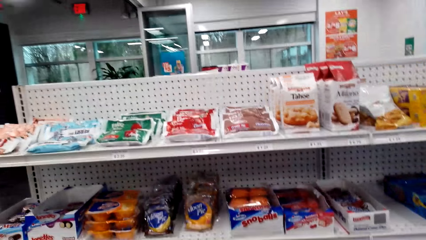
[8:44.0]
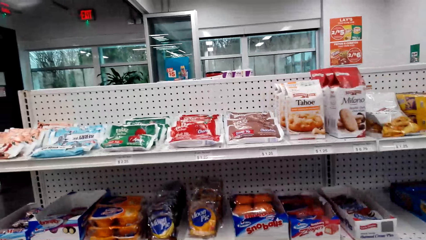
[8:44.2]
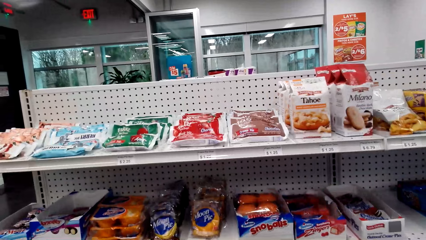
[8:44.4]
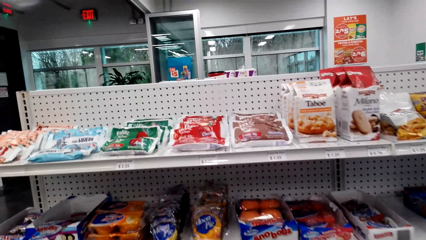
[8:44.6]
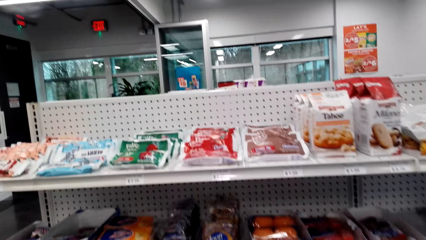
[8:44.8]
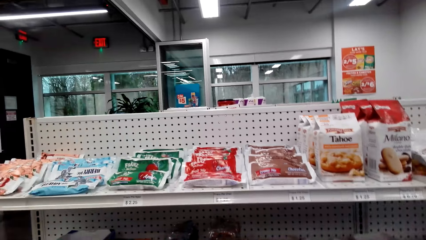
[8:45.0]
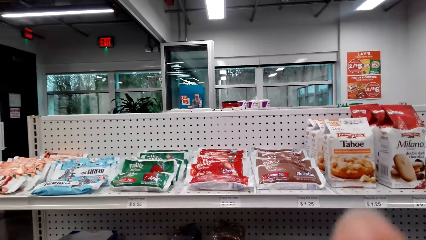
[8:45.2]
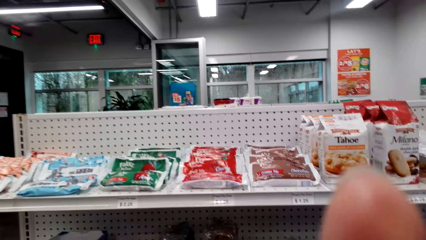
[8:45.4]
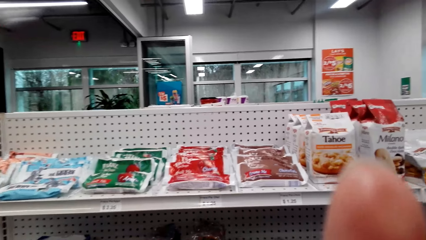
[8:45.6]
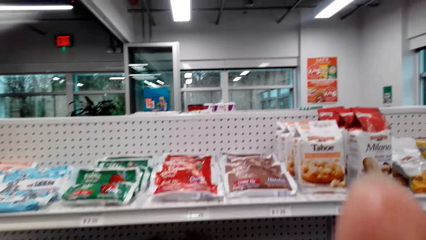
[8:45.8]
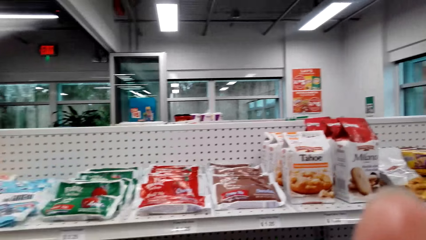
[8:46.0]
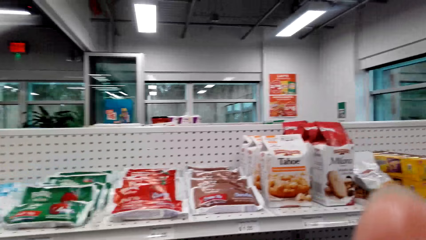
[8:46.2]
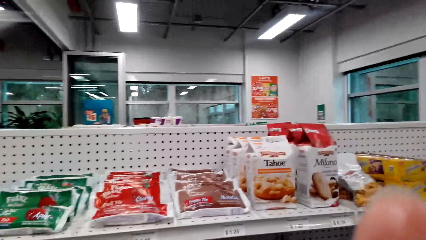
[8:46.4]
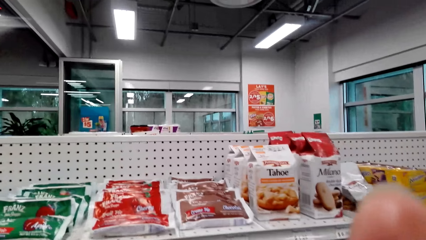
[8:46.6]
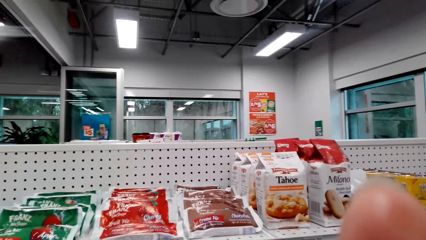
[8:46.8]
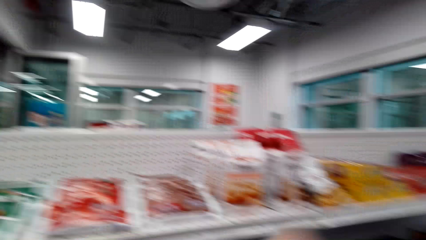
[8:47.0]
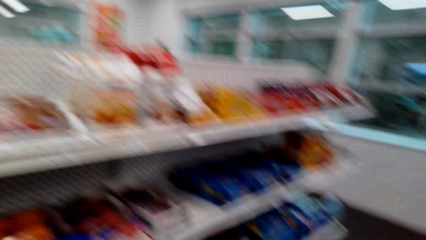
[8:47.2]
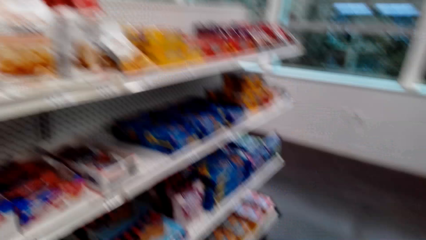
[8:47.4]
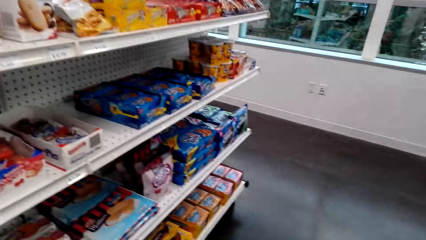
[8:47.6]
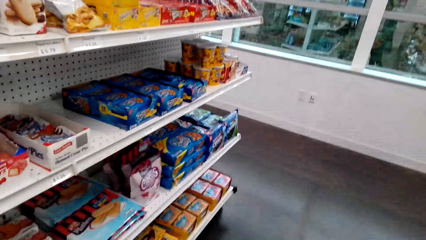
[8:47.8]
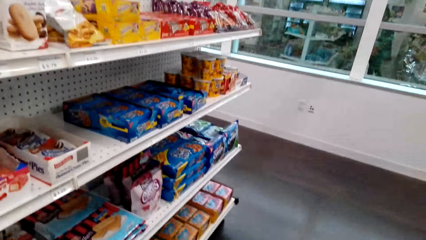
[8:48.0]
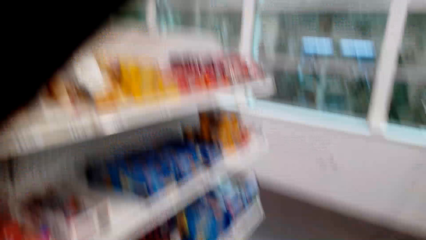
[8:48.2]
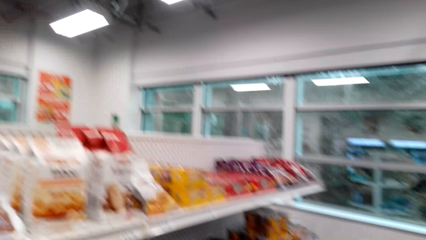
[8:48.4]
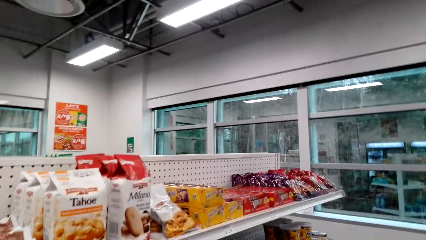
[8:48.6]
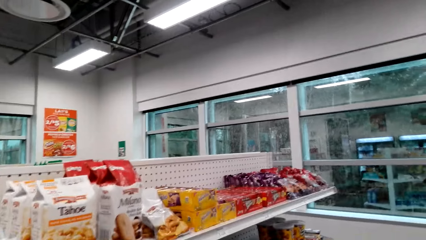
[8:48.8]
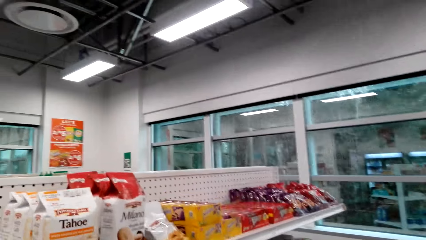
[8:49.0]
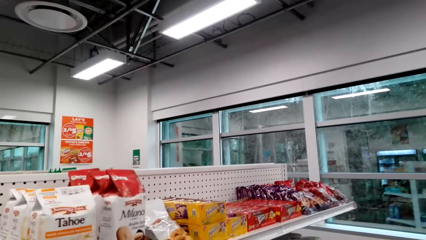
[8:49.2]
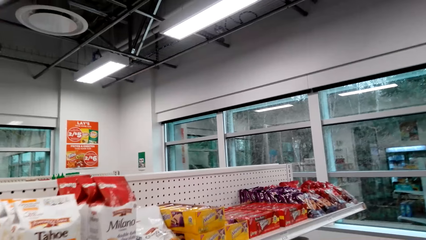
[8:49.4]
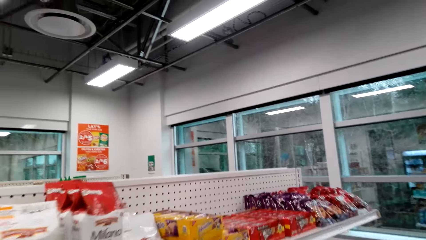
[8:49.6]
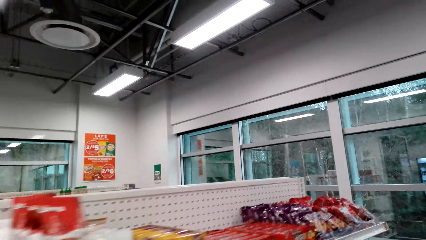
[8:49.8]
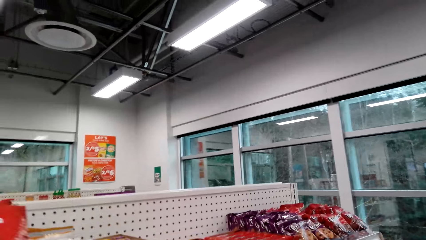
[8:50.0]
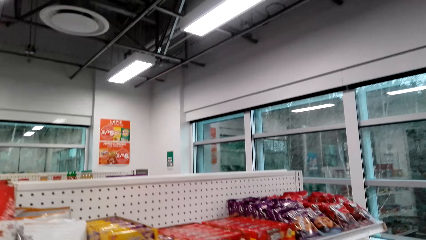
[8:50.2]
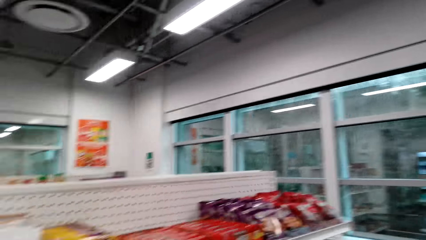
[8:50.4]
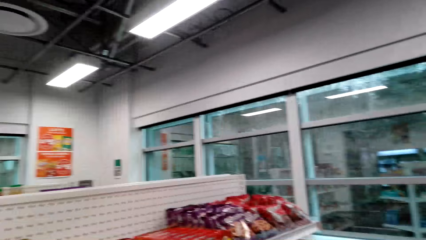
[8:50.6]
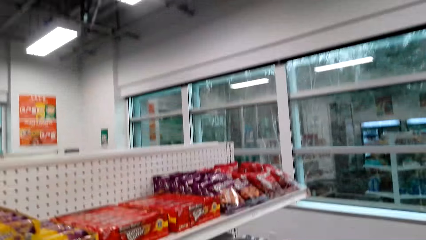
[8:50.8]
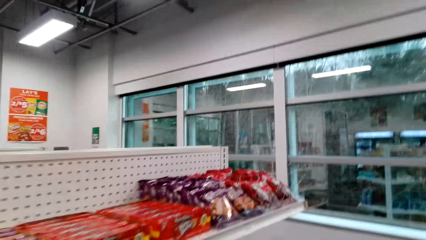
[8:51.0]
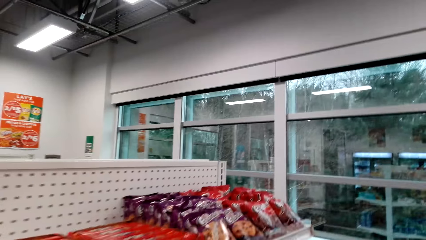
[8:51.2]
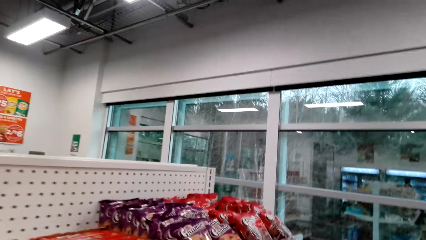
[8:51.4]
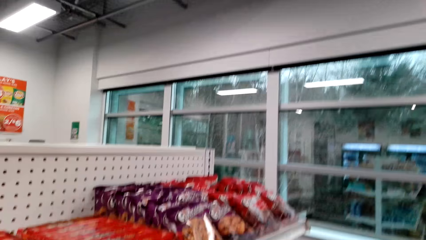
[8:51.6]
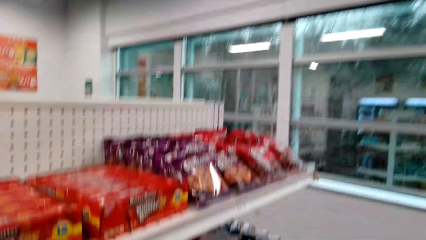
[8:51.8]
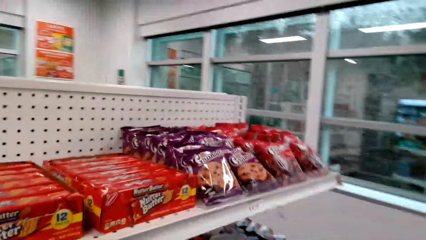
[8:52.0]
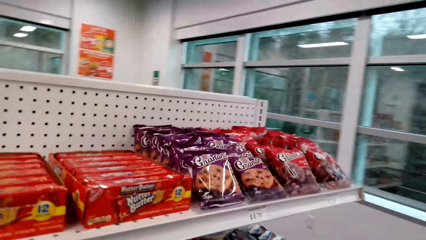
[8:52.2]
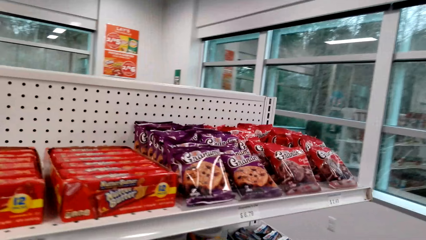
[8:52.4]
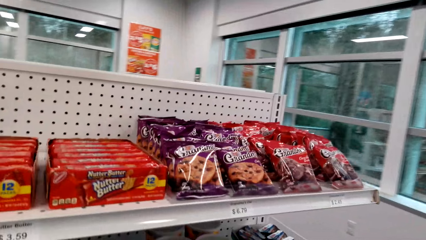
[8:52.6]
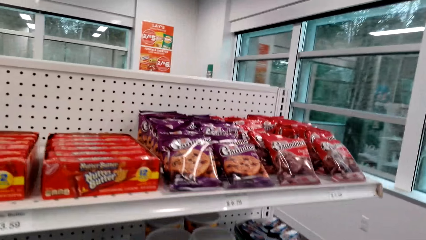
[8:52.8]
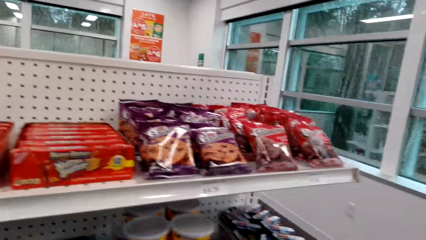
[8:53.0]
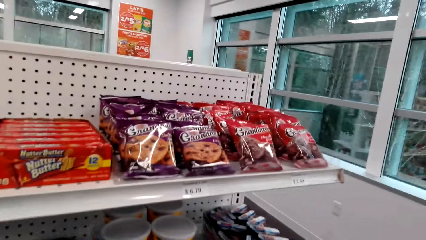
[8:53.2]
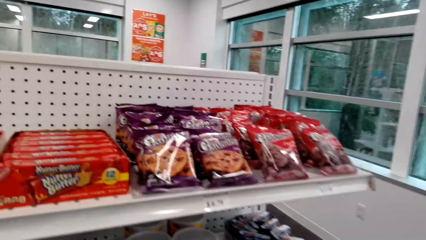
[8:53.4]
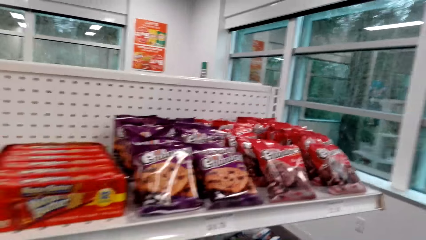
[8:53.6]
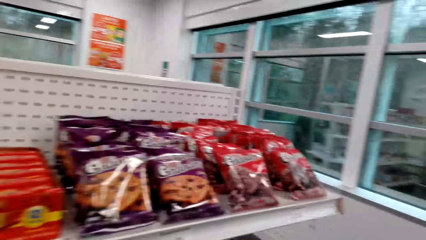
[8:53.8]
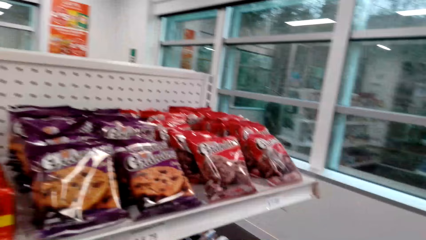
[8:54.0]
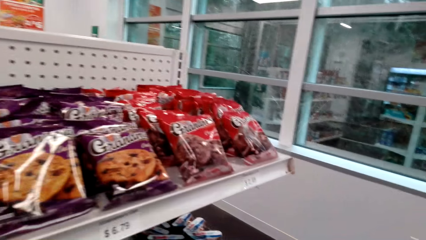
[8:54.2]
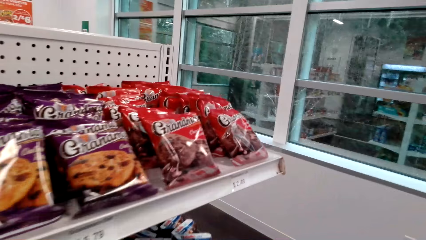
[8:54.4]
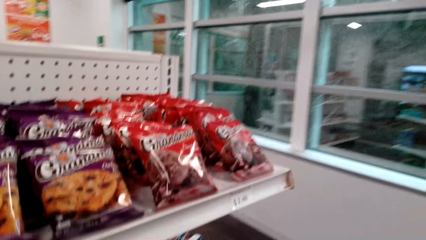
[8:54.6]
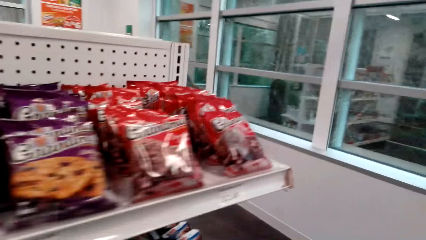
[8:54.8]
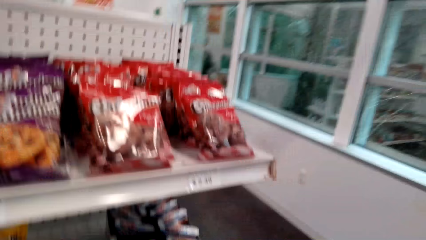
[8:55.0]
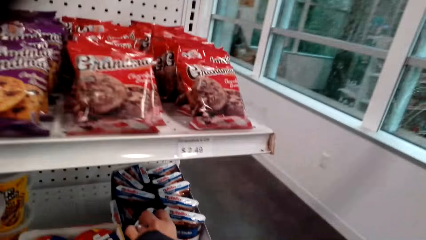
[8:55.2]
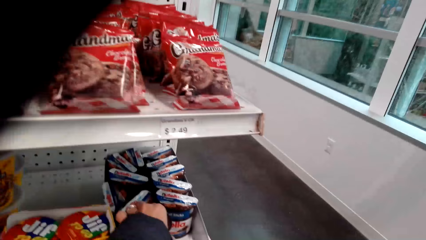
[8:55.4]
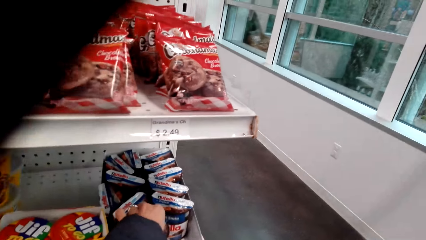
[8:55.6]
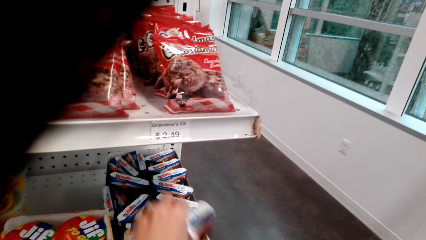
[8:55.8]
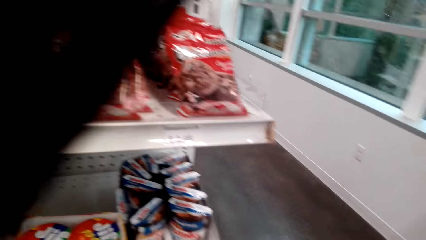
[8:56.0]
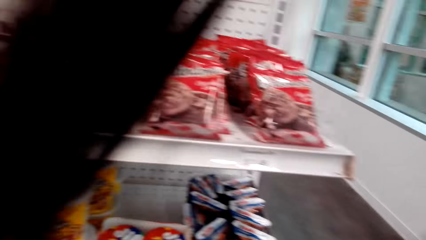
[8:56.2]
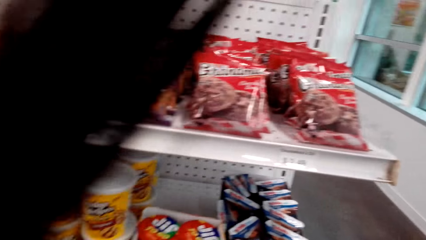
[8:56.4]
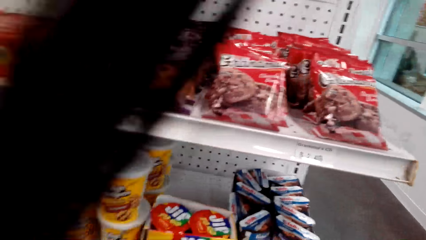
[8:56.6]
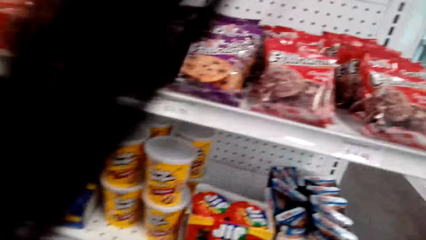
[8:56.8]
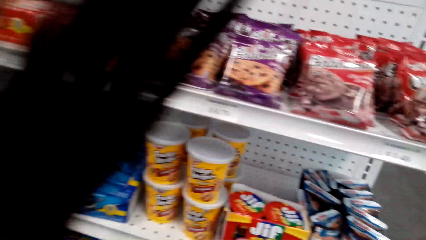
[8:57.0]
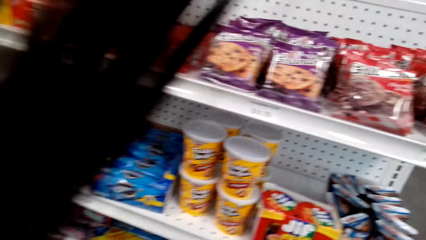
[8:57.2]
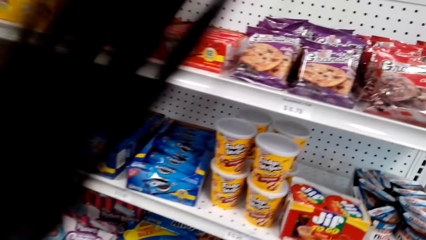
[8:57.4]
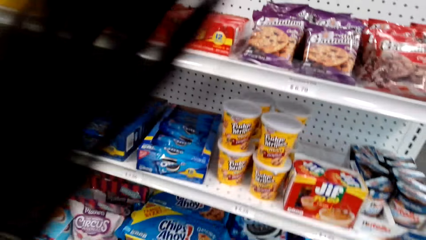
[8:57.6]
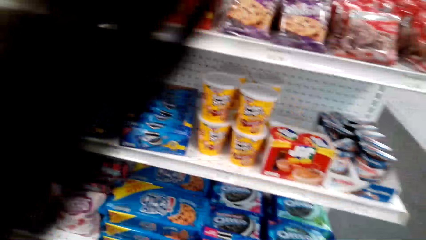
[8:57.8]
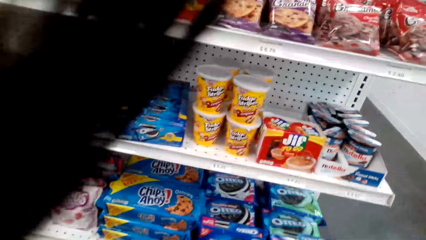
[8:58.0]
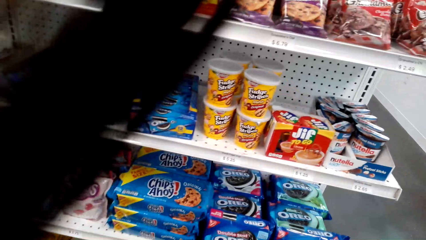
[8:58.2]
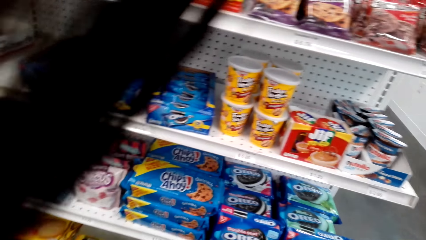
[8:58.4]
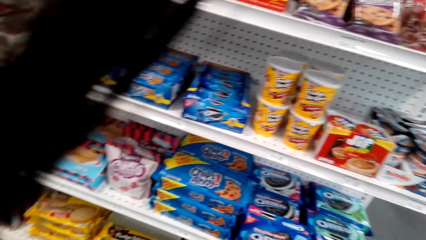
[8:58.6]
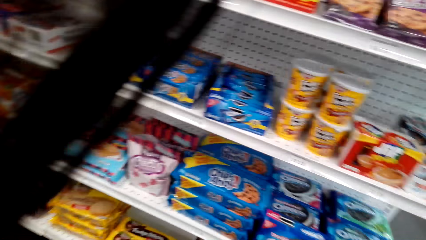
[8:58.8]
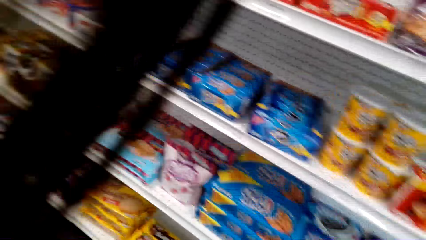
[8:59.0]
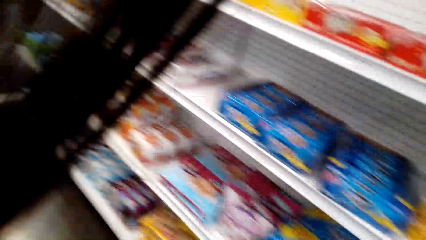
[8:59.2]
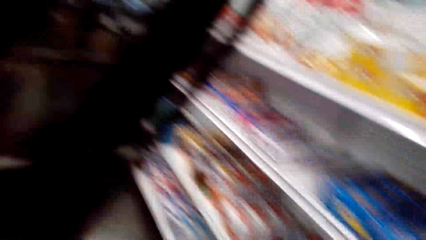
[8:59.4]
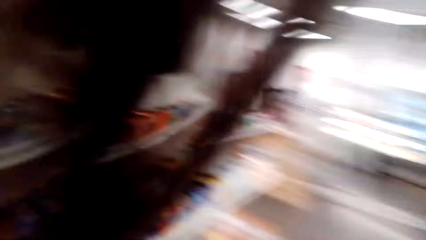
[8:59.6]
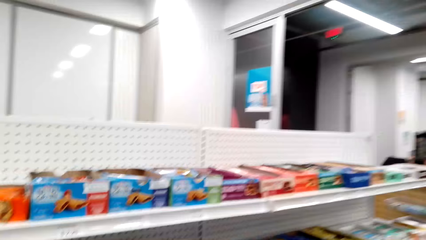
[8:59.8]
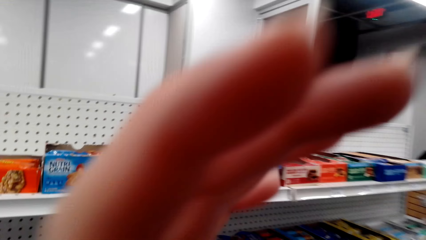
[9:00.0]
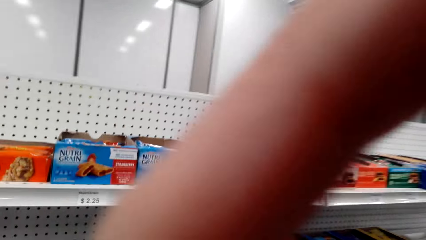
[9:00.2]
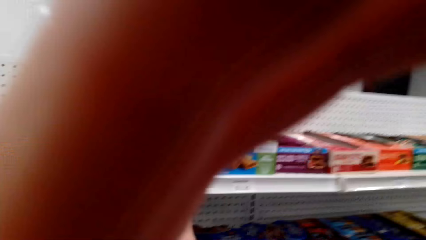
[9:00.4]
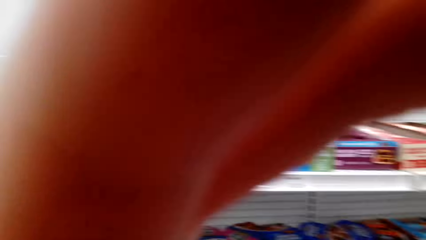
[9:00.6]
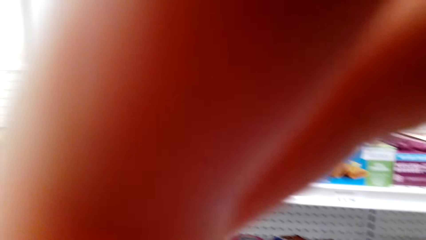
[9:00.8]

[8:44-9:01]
The camera wearer touches something. They take the Nutella from the shelf. They touch something.
